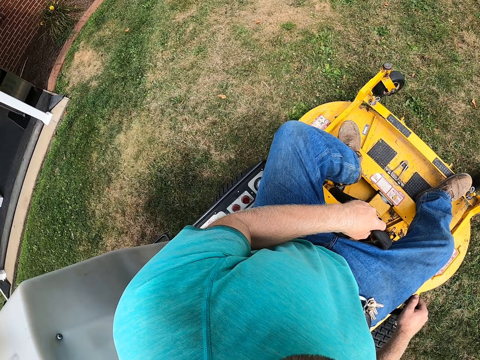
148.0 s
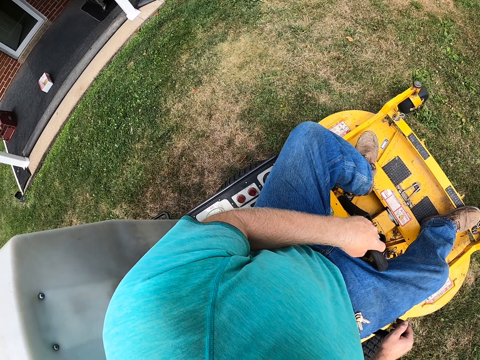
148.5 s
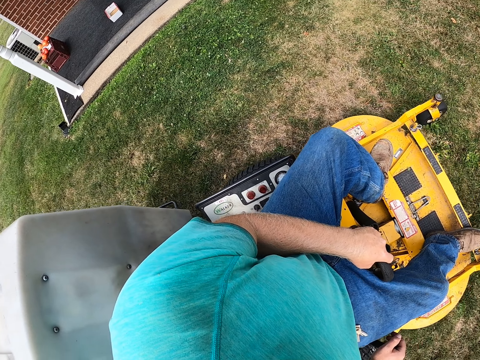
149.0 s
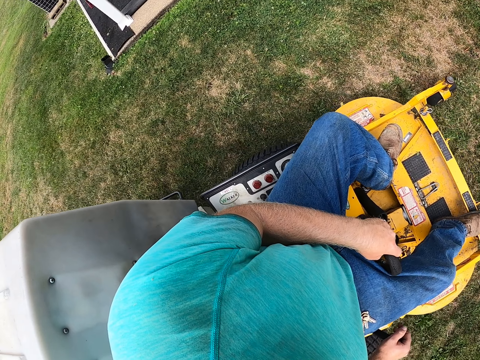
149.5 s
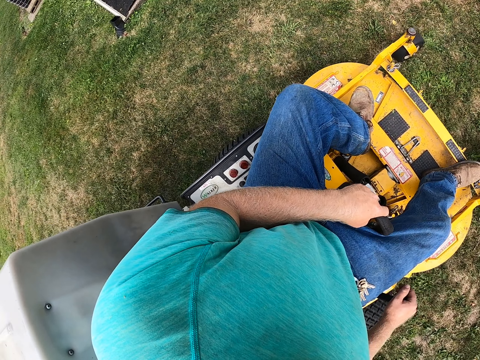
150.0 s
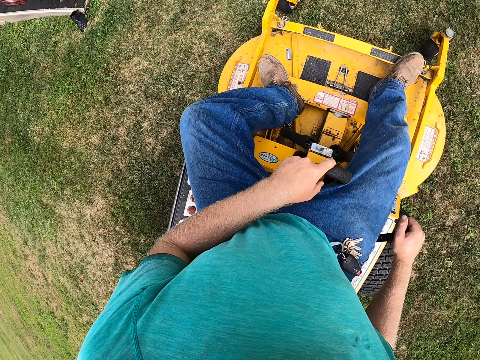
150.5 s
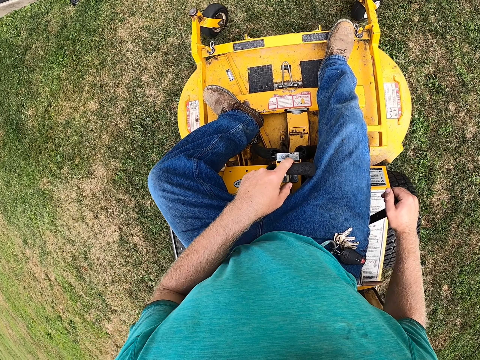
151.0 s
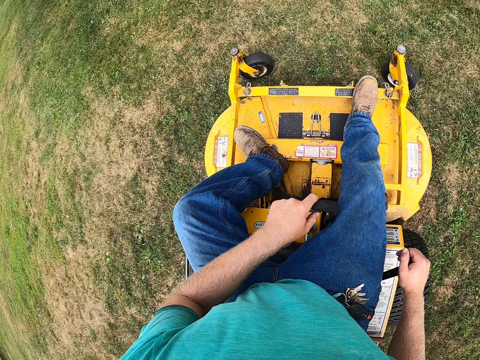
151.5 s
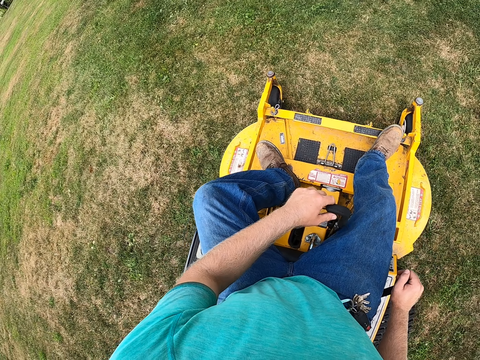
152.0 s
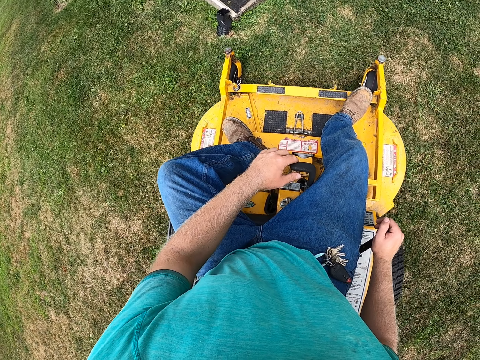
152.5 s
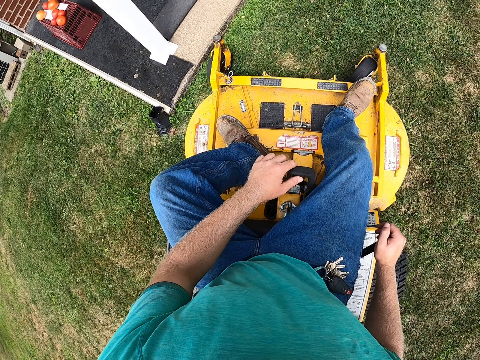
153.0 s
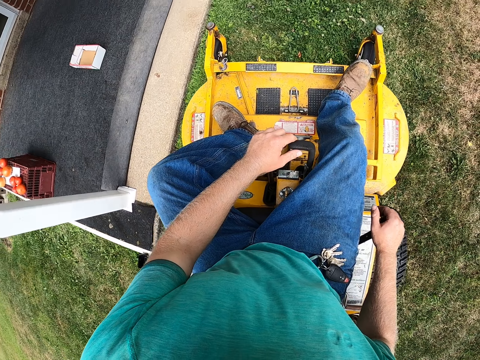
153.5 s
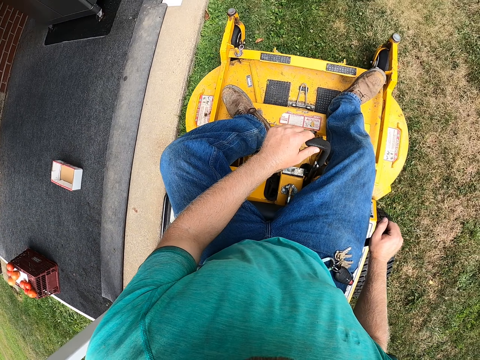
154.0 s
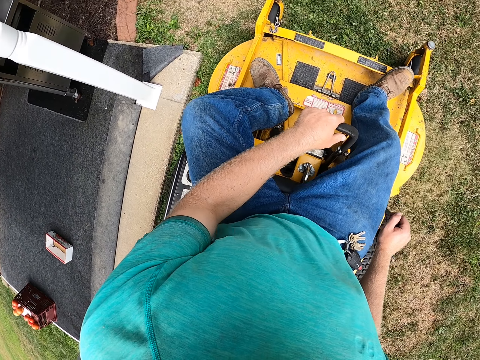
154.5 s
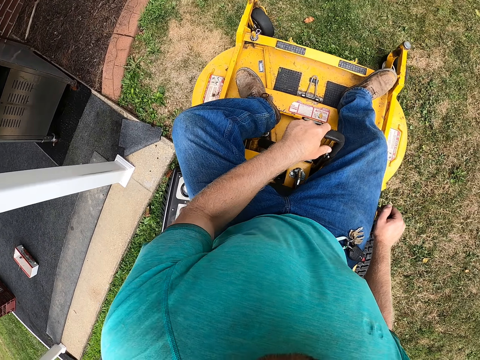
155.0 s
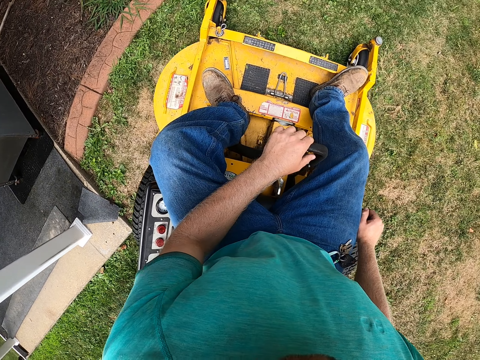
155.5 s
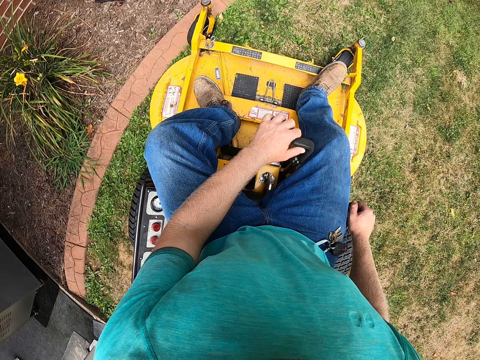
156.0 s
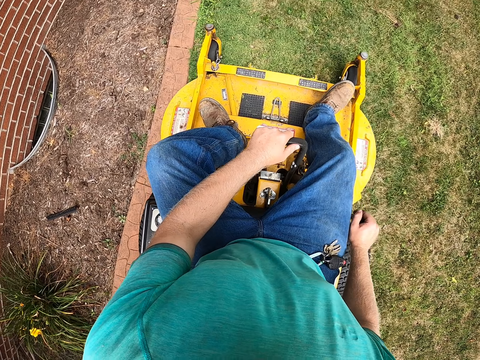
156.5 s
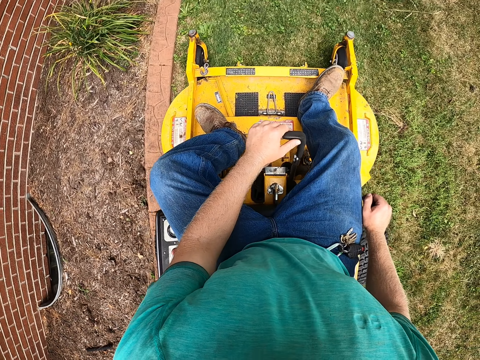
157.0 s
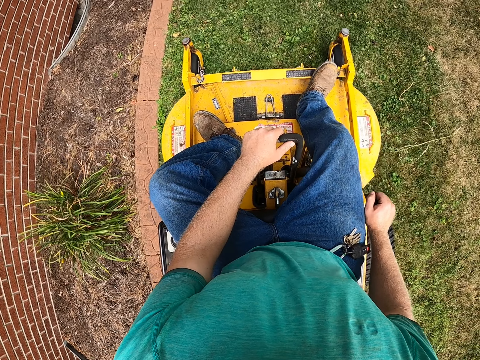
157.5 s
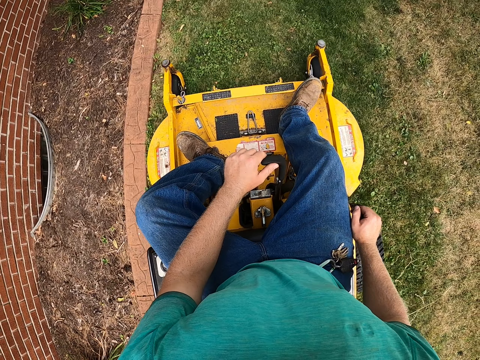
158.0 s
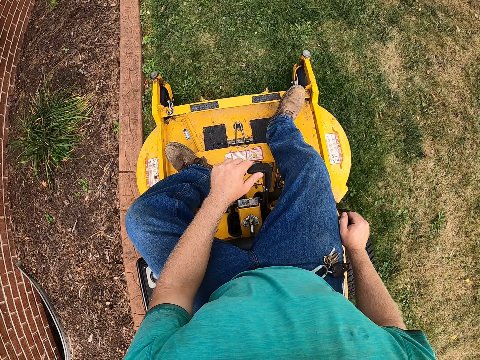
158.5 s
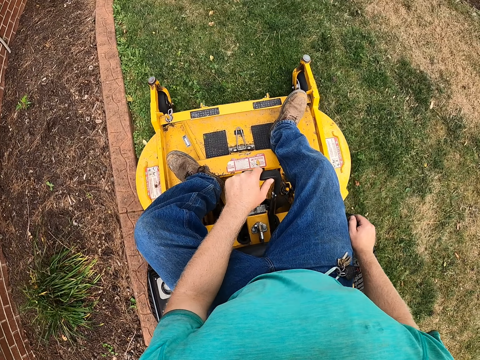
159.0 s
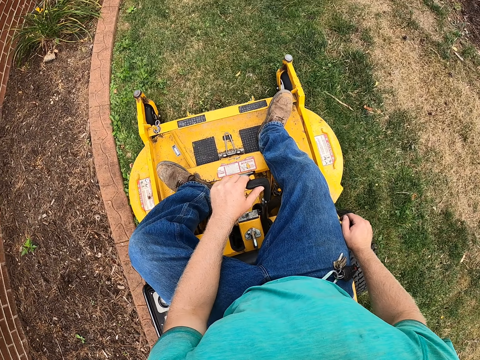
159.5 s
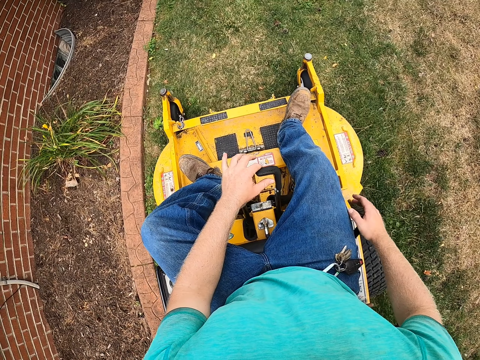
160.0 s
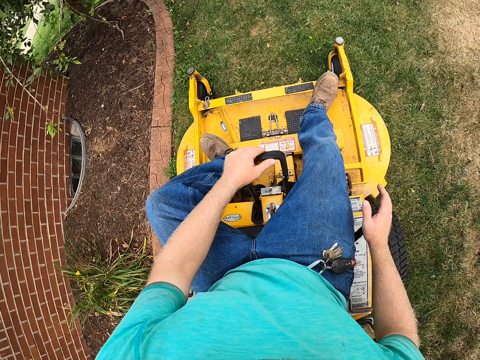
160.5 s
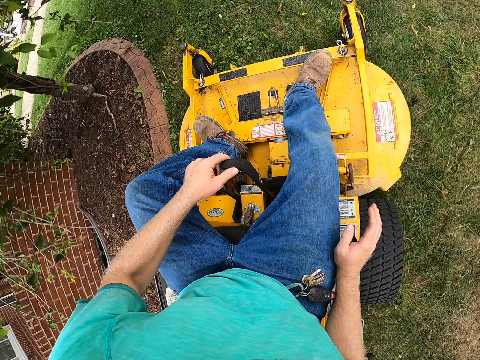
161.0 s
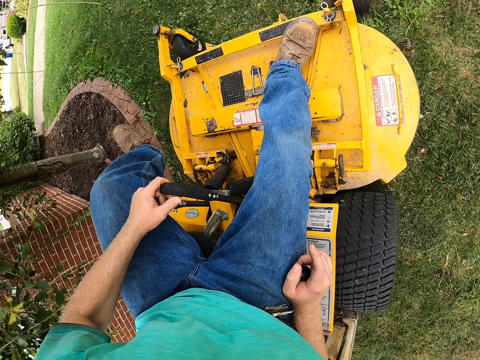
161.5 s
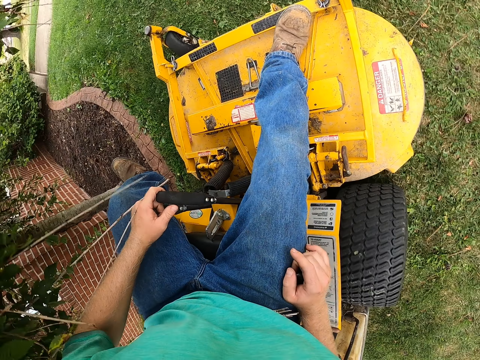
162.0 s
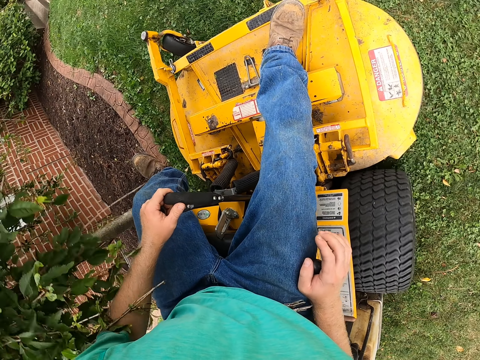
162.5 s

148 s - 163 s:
The camera wearer moves the mower forward.

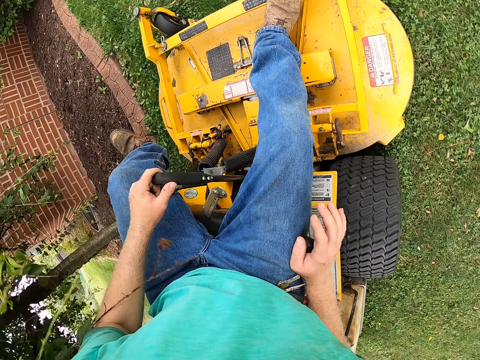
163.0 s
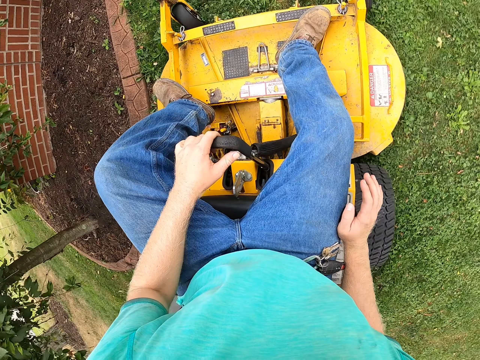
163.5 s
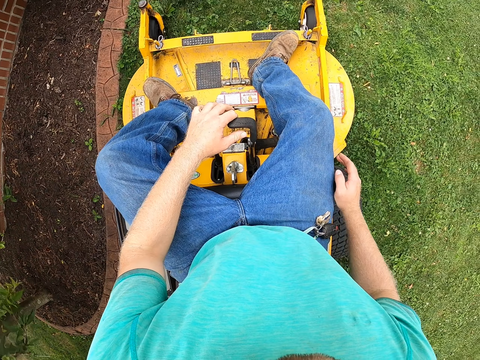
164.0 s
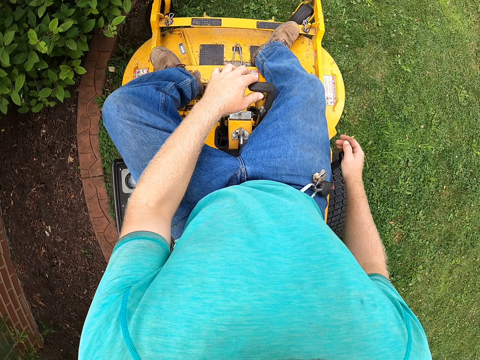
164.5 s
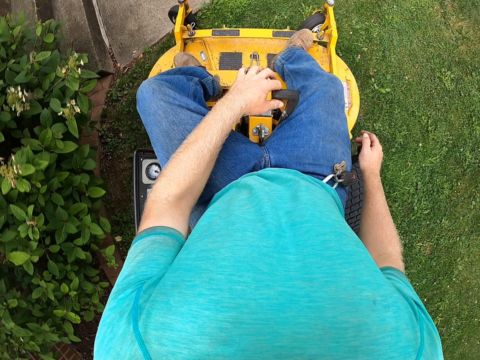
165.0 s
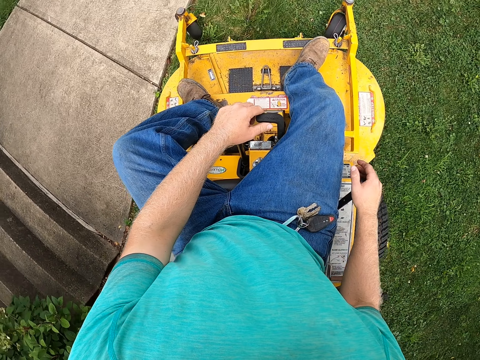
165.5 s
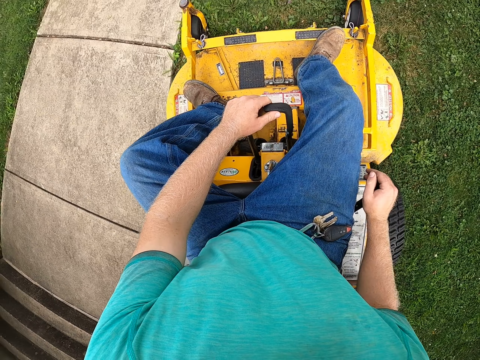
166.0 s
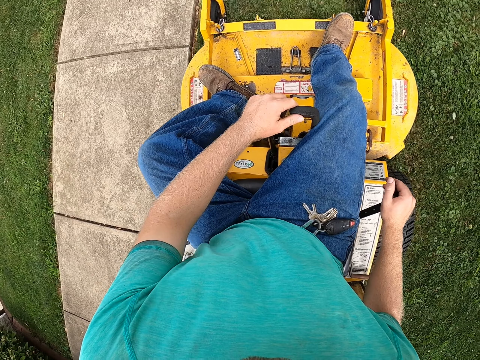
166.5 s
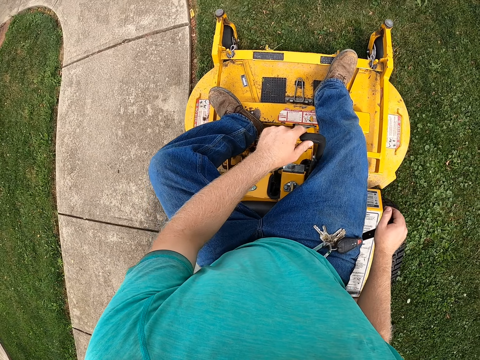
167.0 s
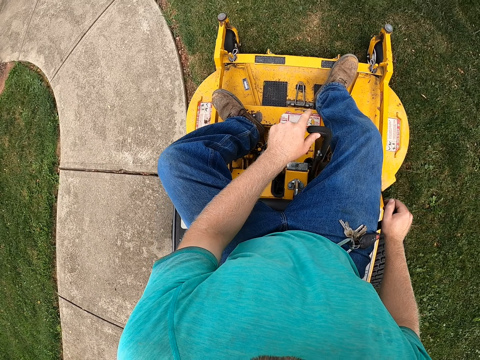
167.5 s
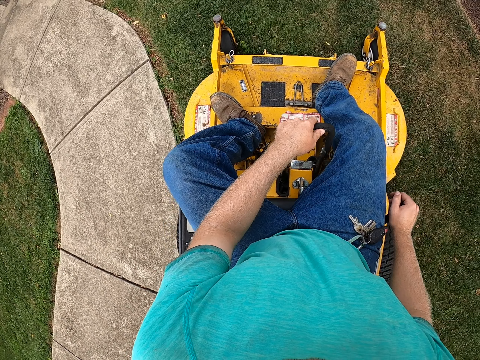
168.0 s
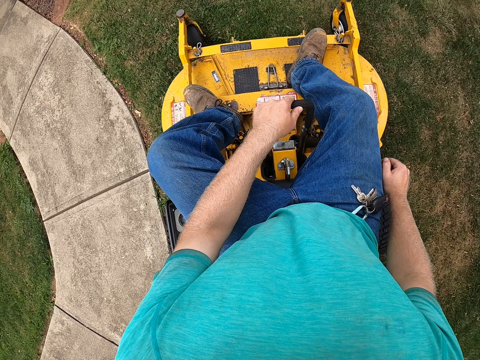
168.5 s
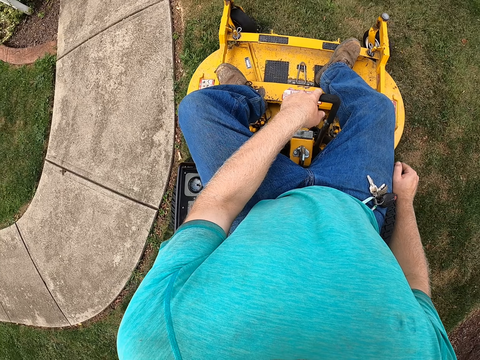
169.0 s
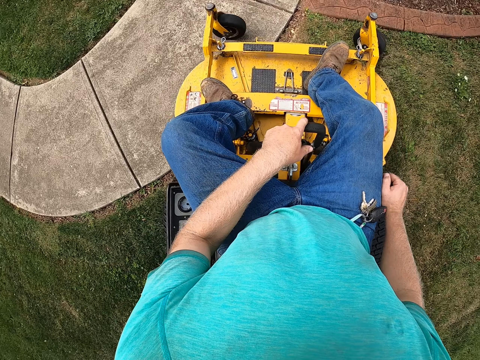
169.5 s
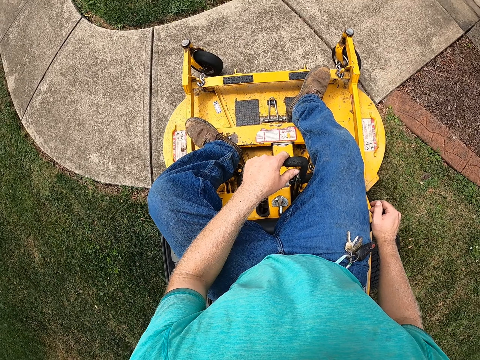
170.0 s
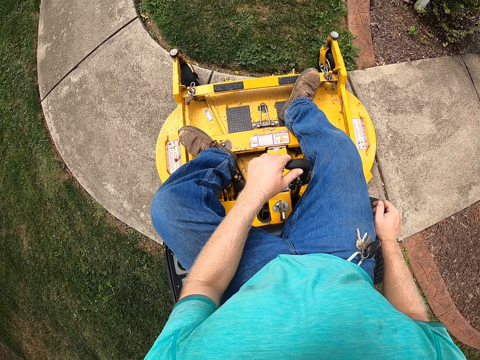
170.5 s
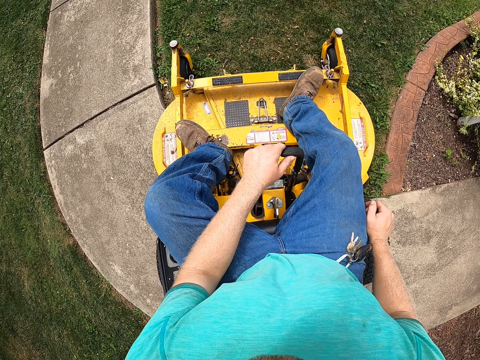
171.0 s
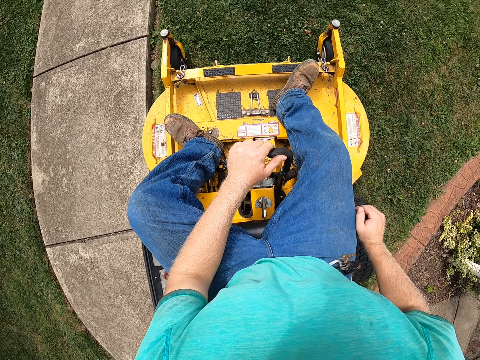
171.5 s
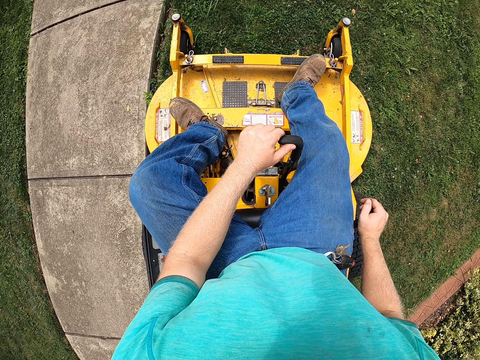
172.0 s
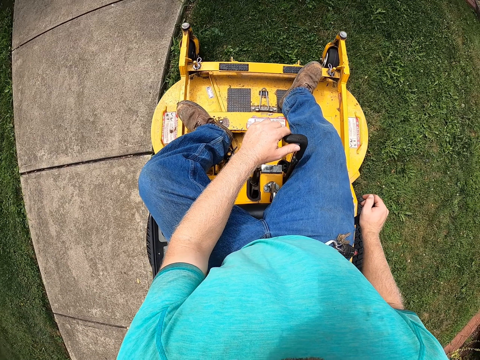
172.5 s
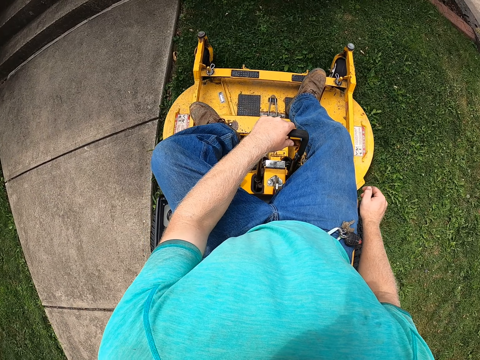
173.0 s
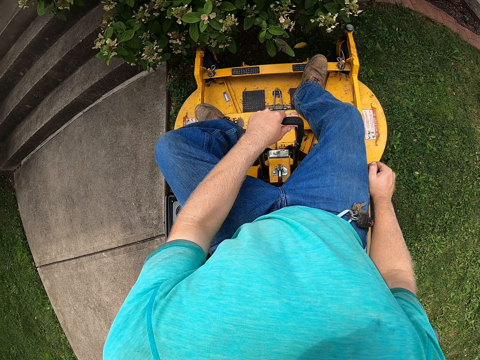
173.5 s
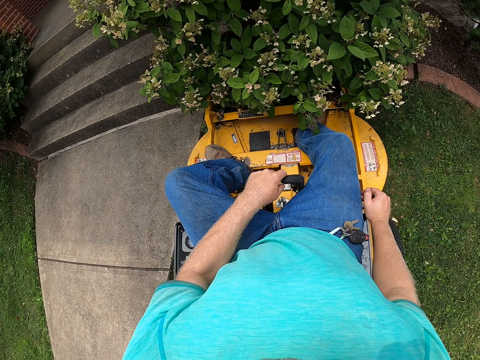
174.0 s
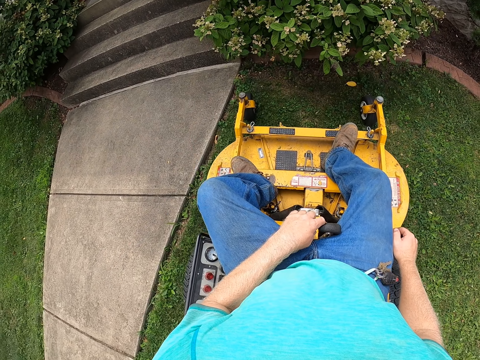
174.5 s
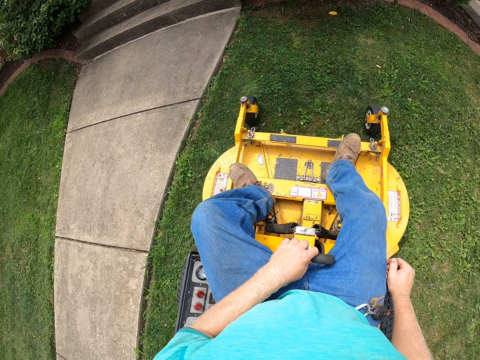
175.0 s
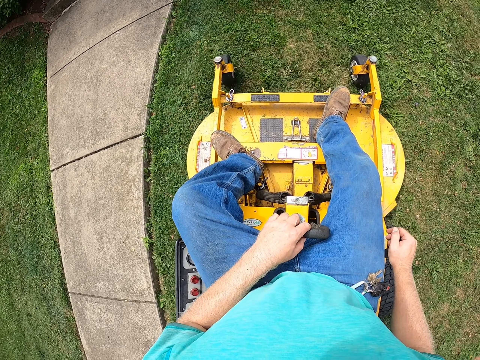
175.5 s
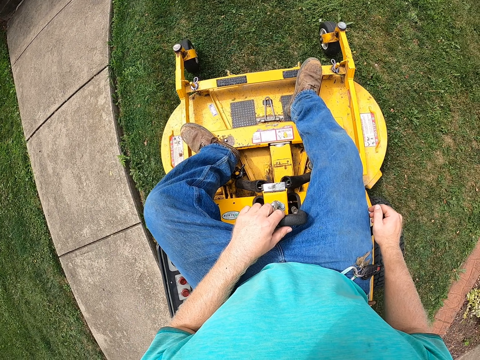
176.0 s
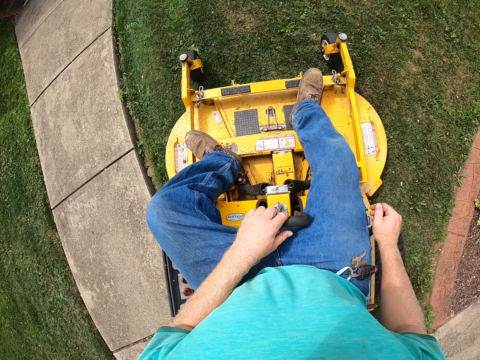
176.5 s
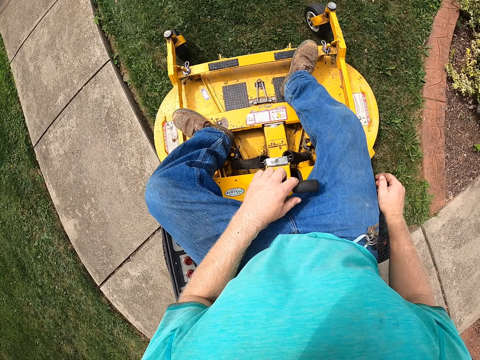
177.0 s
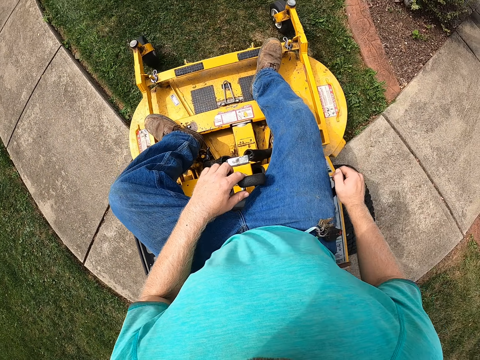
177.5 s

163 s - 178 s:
The camera wearer turns the mower. They move the mower backwards.
